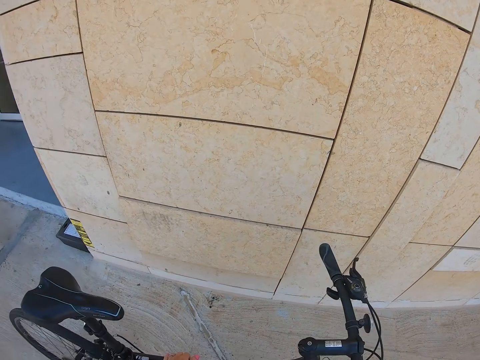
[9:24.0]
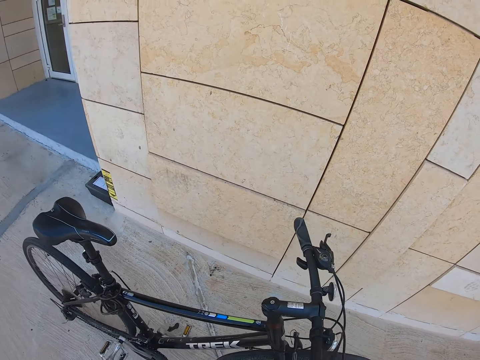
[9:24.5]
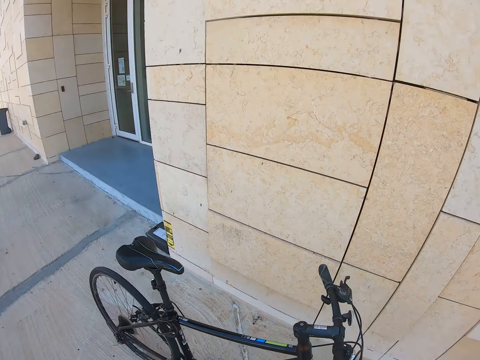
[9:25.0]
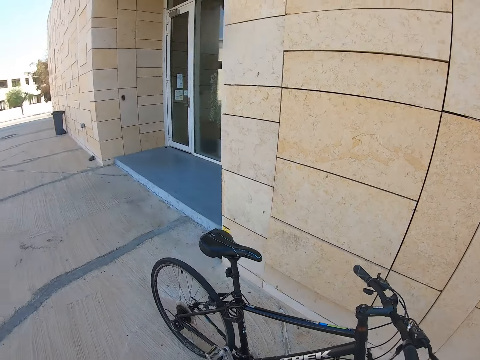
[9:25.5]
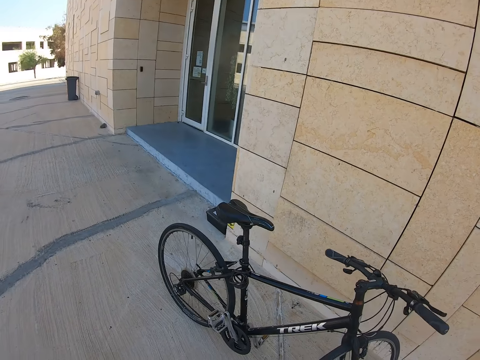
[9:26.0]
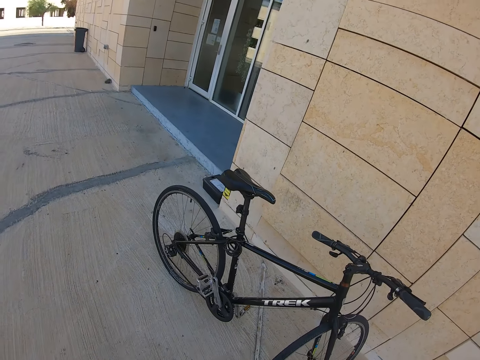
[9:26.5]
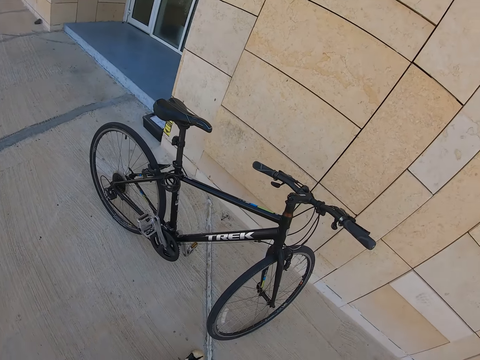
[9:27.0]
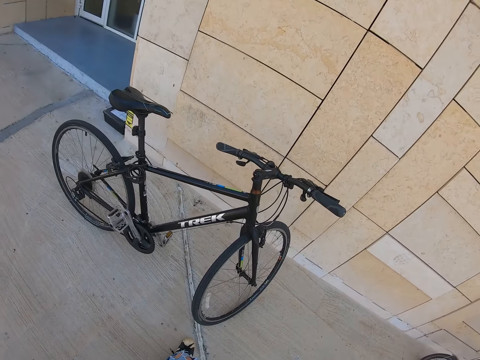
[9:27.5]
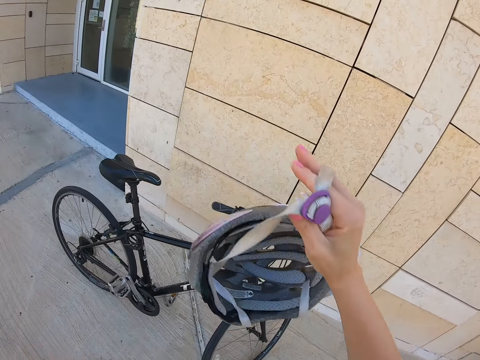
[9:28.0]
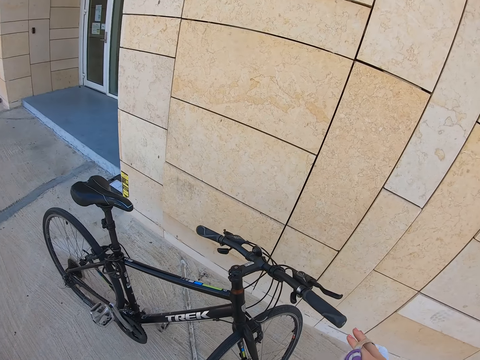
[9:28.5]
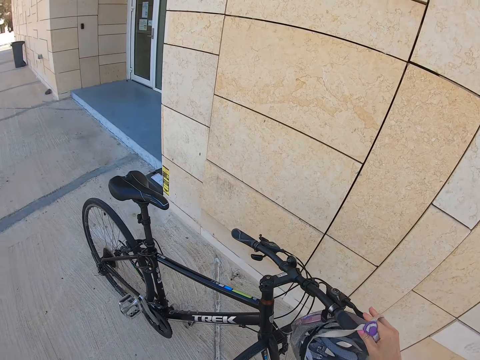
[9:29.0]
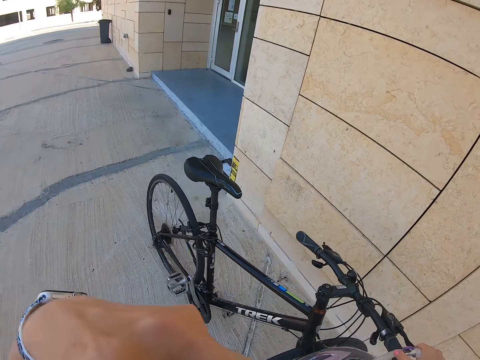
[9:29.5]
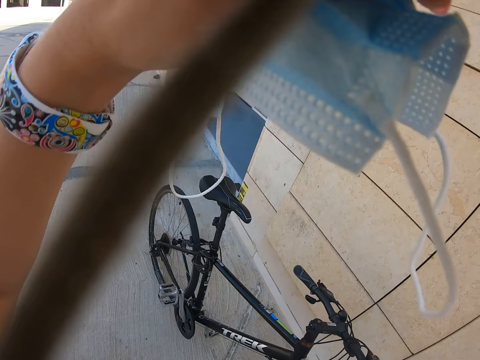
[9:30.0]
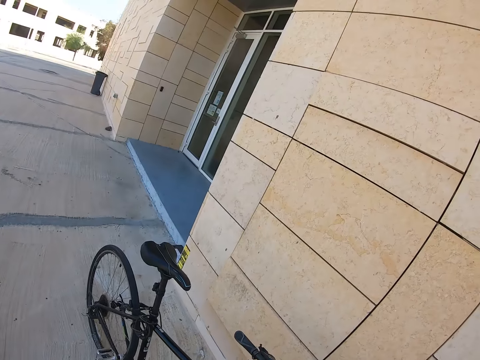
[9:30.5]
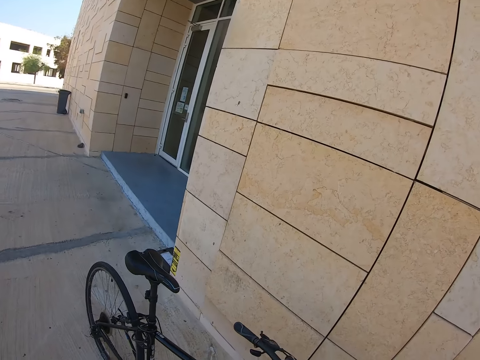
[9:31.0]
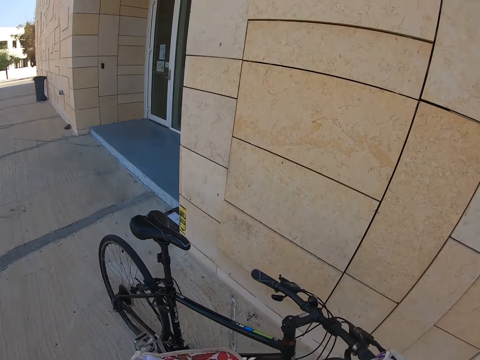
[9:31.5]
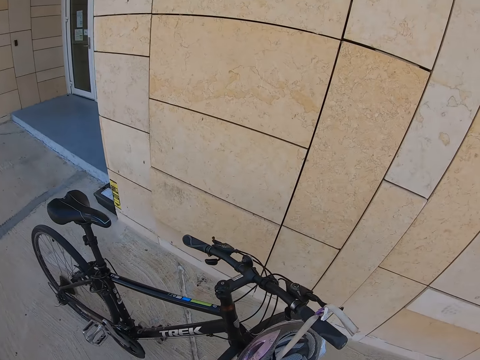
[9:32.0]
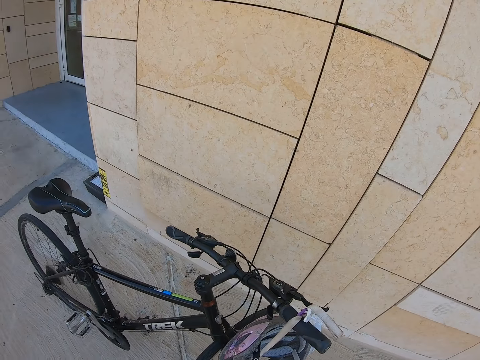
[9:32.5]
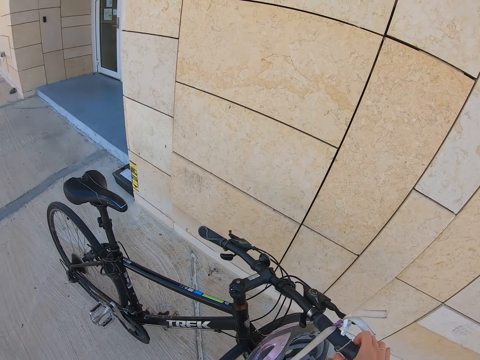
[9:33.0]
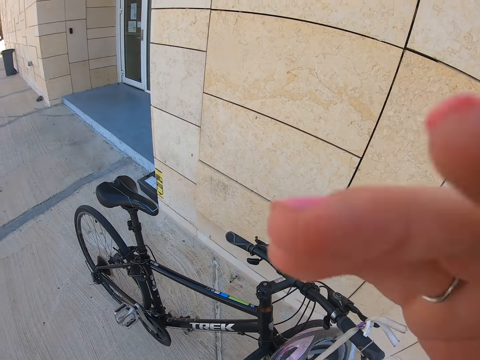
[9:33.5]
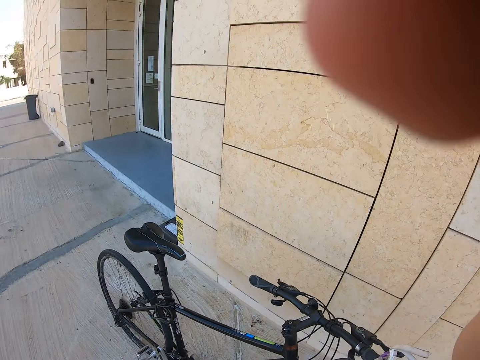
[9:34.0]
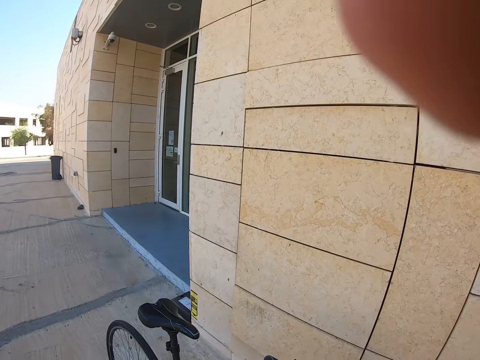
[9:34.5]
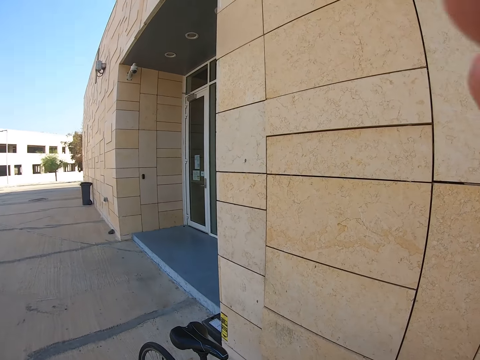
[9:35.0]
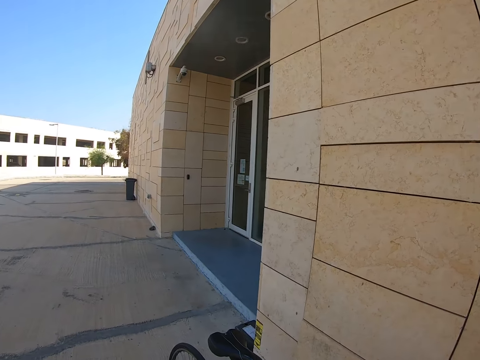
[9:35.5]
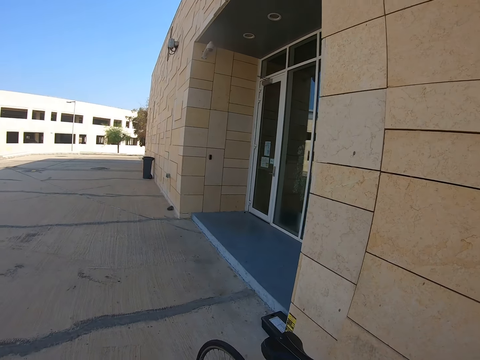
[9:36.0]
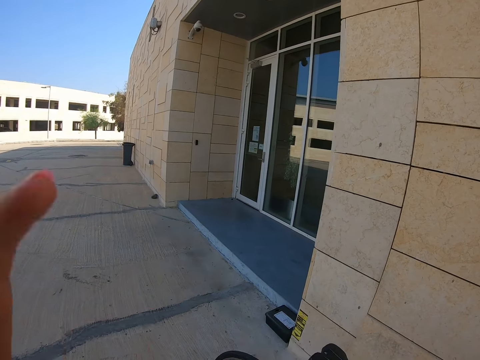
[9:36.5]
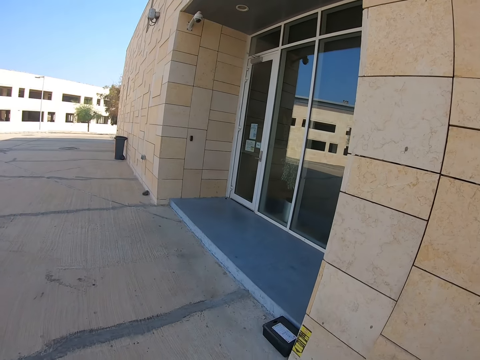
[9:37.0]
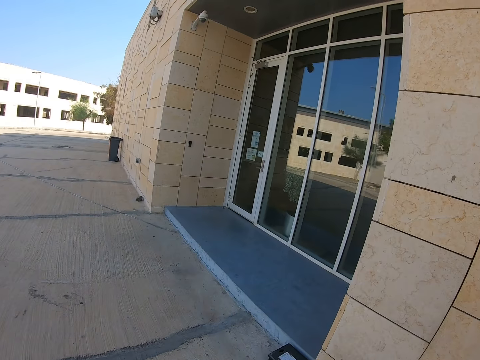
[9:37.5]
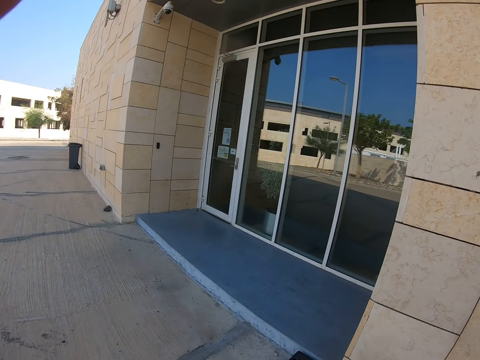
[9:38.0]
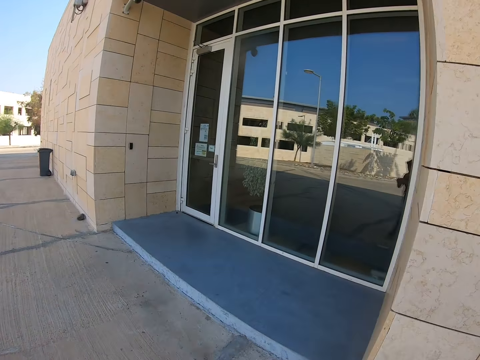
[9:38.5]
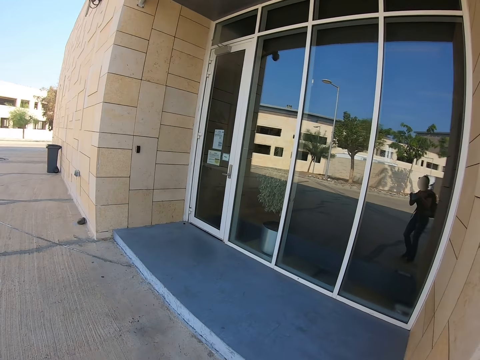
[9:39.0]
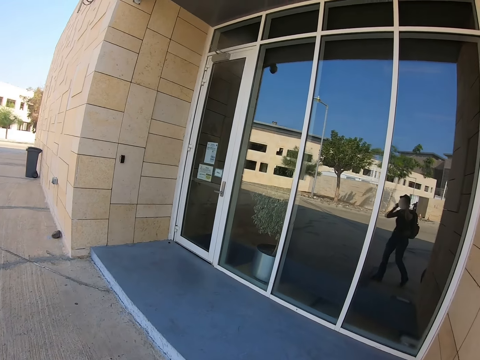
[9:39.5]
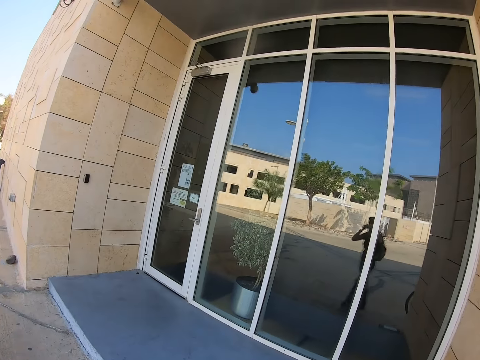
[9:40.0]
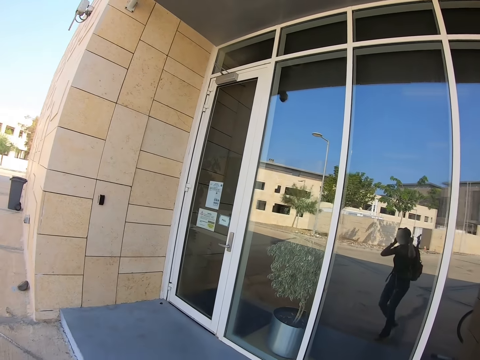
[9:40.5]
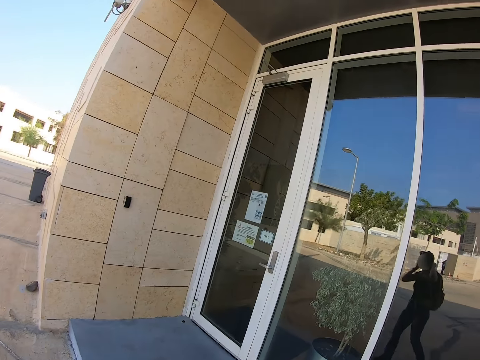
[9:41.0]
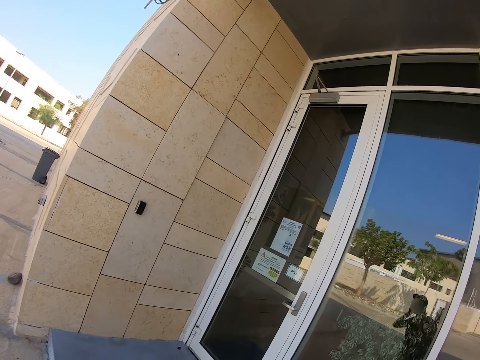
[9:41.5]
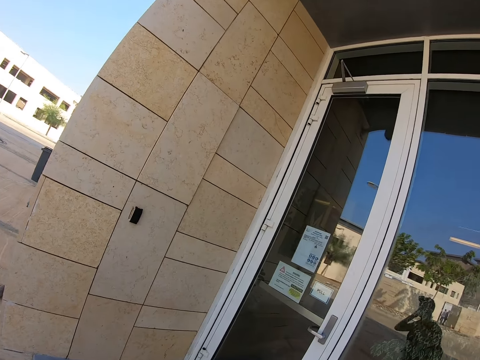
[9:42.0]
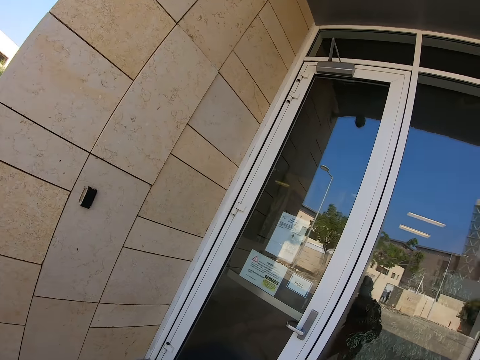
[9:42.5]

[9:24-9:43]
The camera wearer looks at the bike. They remove a helmet, hang the helmet on the bike, and remove a mask. They hang the helmet on the handlebar. They adjust the camera. They move the left hand. They walk towards a door. They wear the mask.

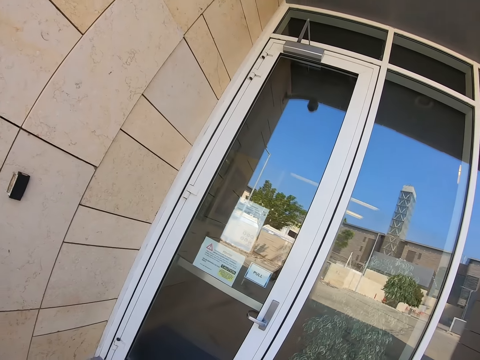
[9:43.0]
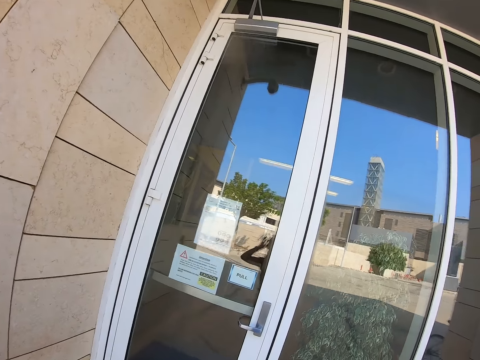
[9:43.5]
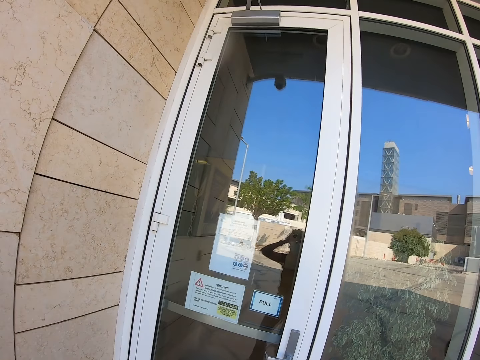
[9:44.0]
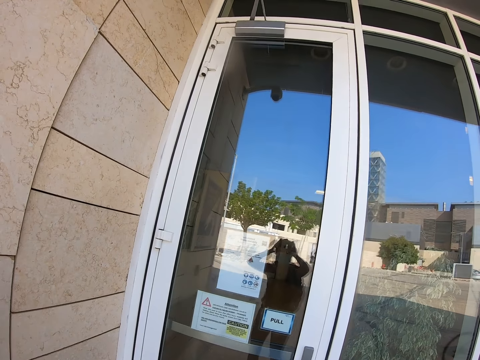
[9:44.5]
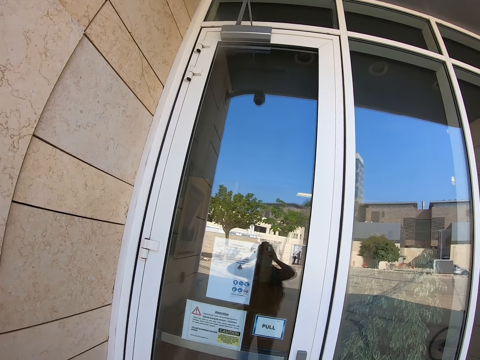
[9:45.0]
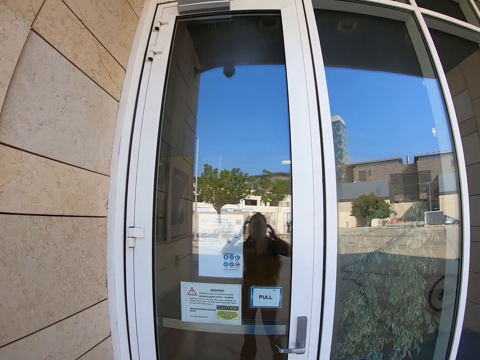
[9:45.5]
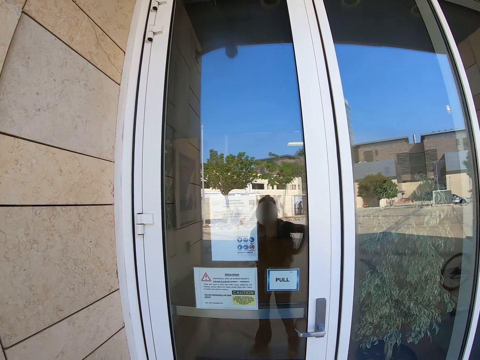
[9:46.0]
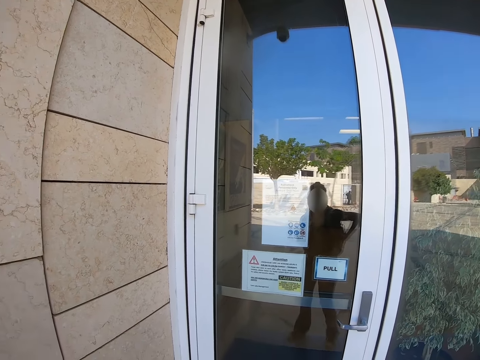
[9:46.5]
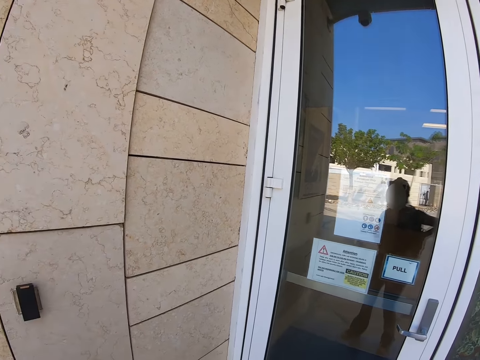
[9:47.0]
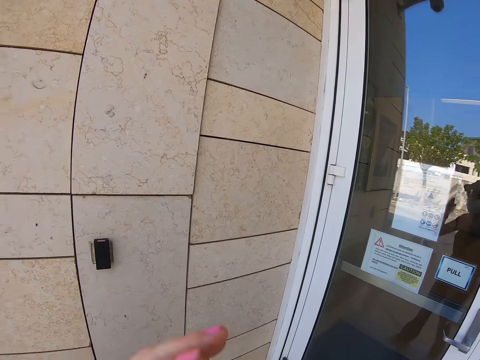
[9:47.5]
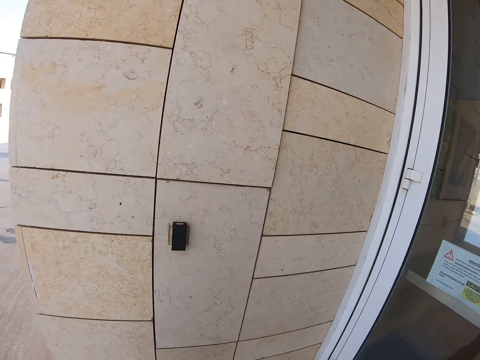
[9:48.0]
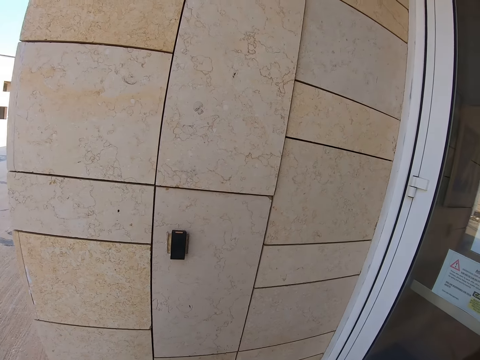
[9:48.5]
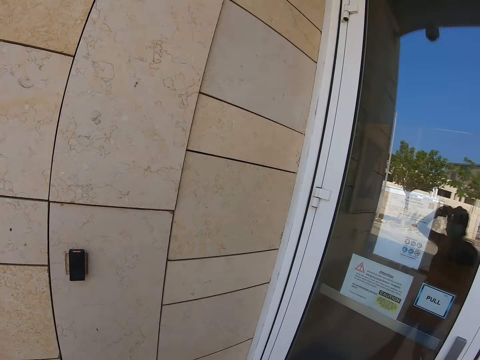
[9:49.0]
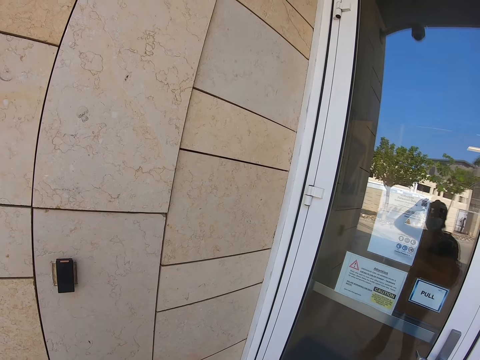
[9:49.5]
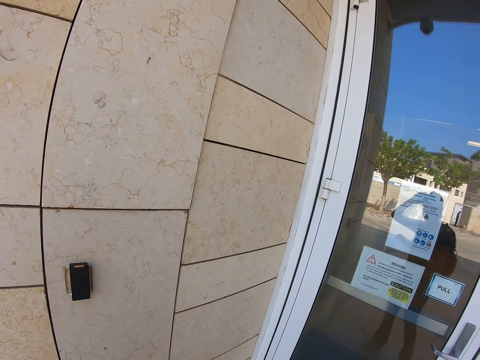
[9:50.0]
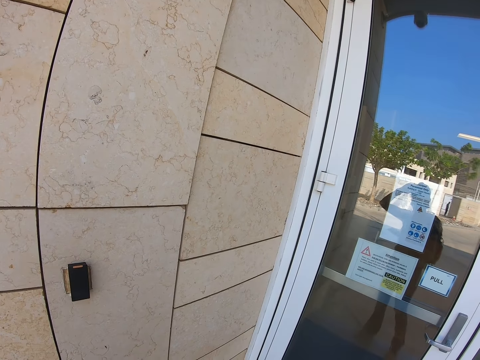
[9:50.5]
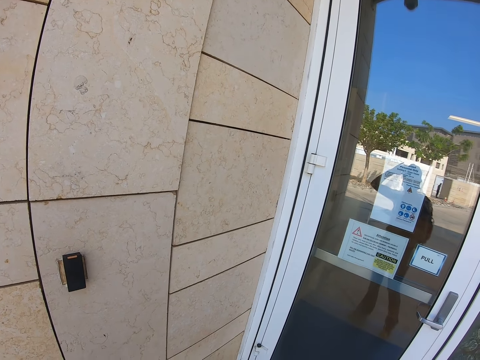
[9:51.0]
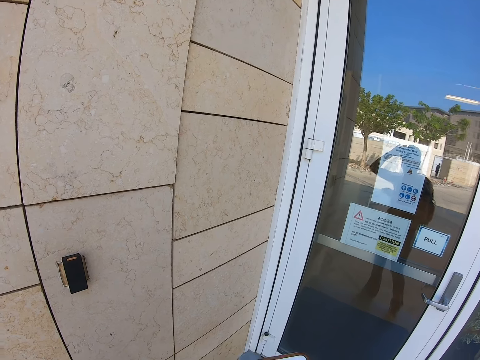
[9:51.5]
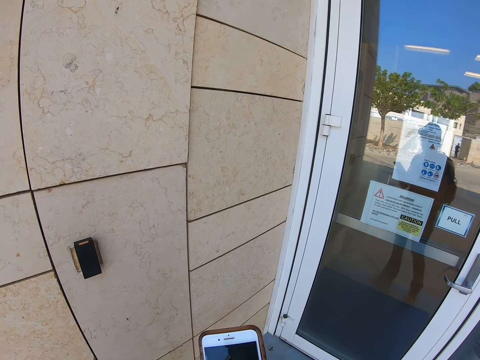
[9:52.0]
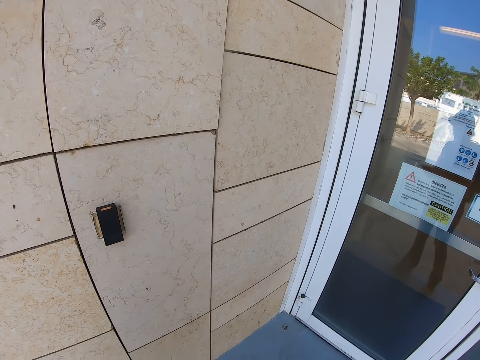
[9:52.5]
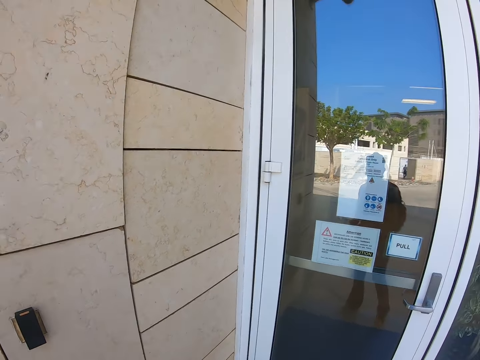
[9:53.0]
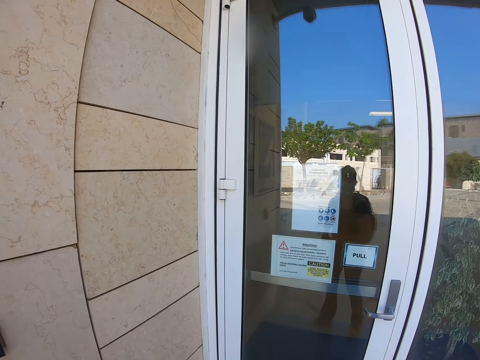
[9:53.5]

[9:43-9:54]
The camera wearer adjusts the camera. They look at themselves in a mirror. They use a phone.
